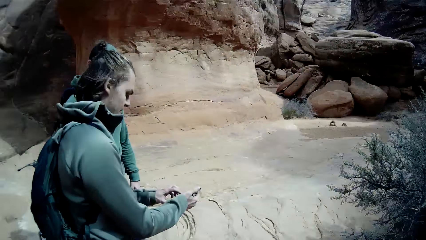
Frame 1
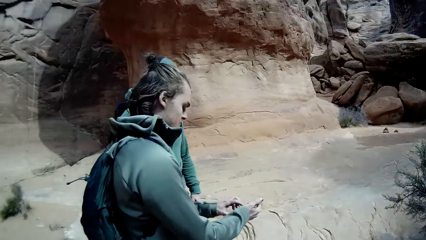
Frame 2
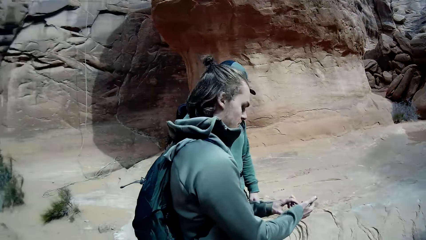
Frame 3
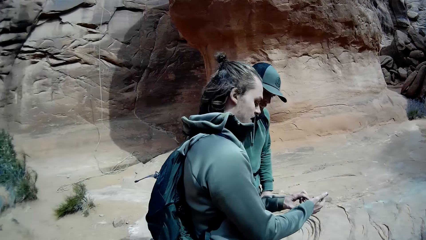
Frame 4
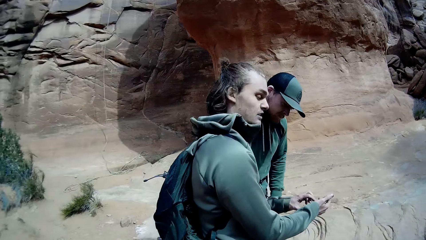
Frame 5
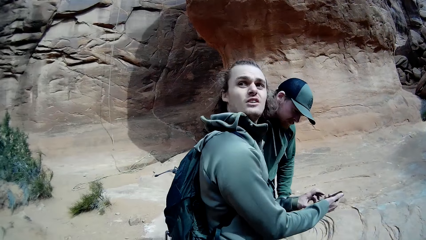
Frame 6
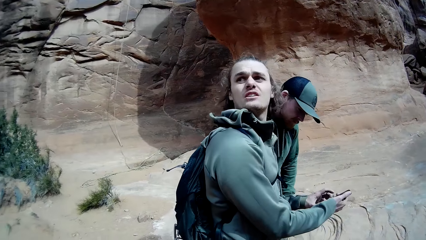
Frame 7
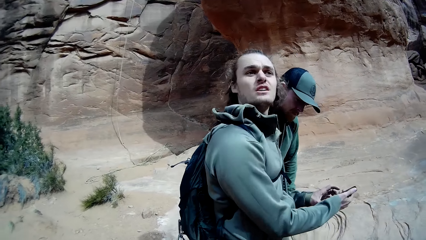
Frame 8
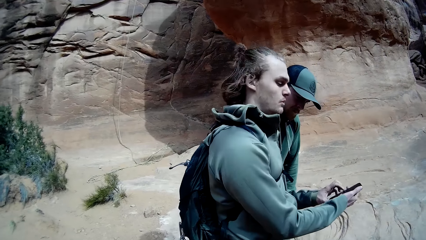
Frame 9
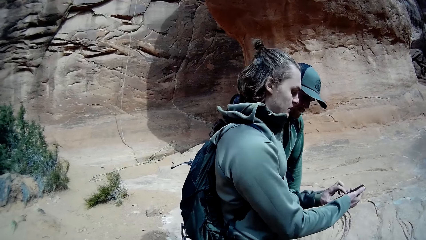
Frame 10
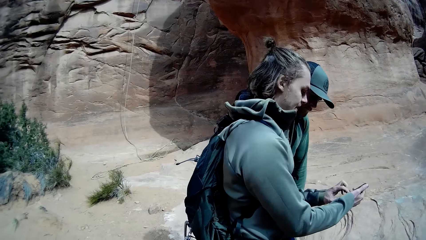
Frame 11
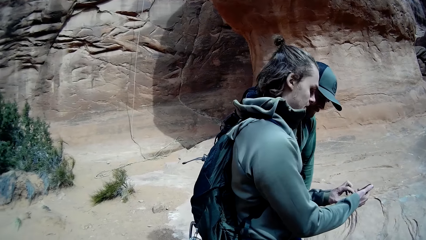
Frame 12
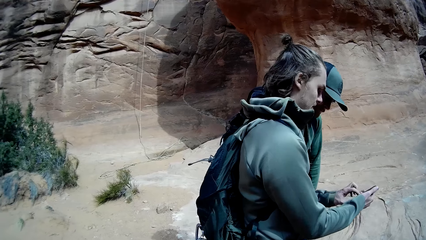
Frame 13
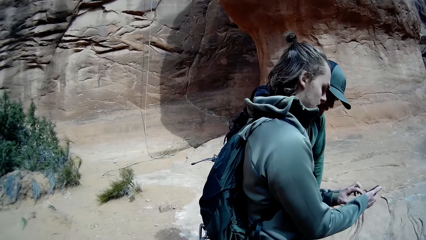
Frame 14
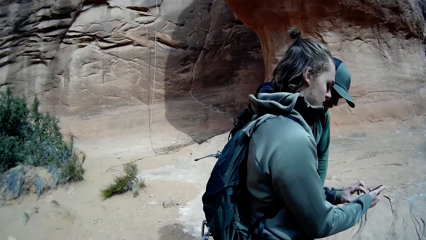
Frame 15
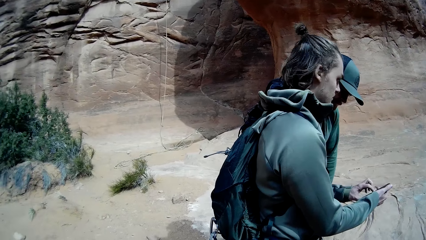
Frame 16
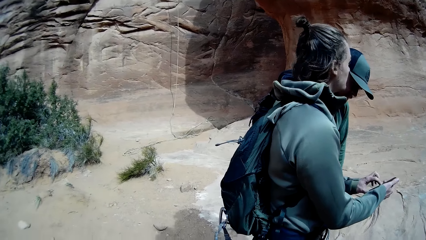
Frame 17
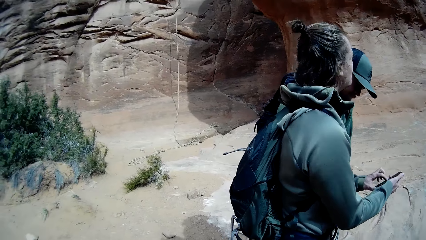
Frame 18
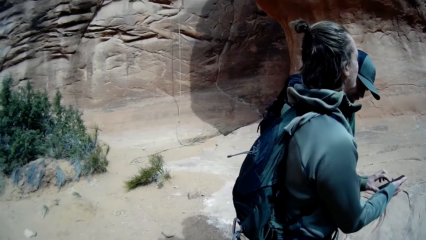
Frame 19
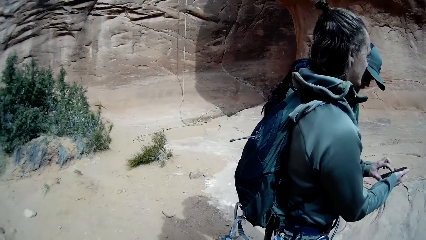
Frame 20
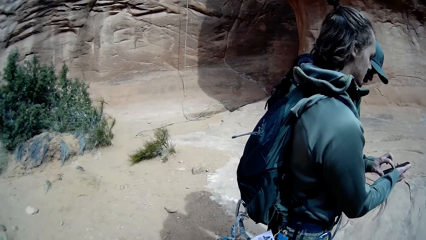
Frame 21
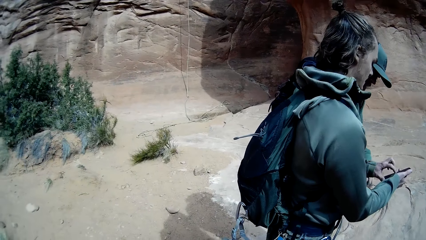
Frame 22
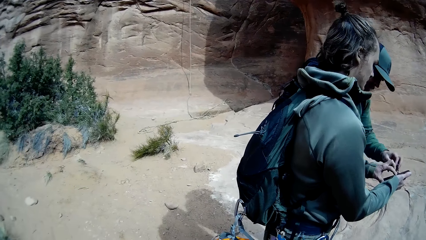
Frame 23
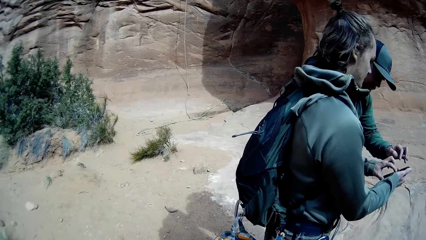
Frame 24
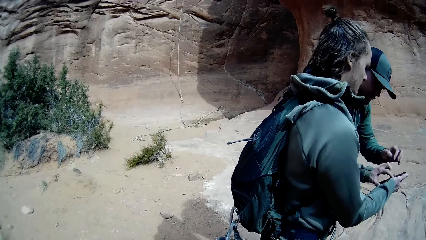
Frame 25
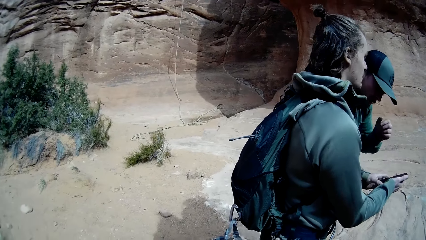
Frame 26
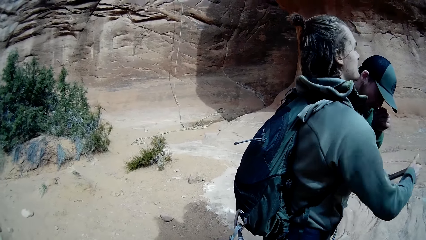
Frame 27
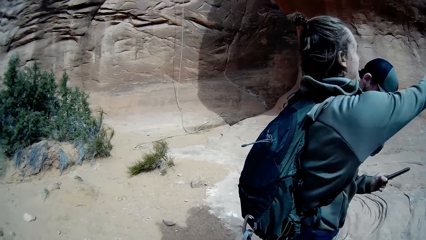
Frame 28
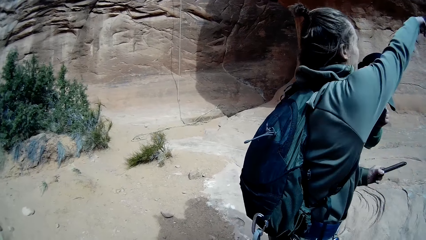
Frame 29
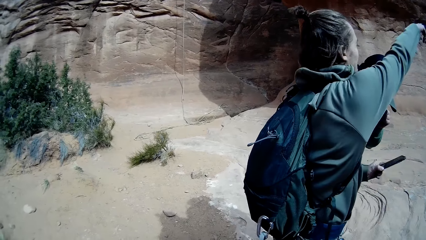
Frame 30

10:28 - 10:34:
The camera wearer looks at a man and a woman.
